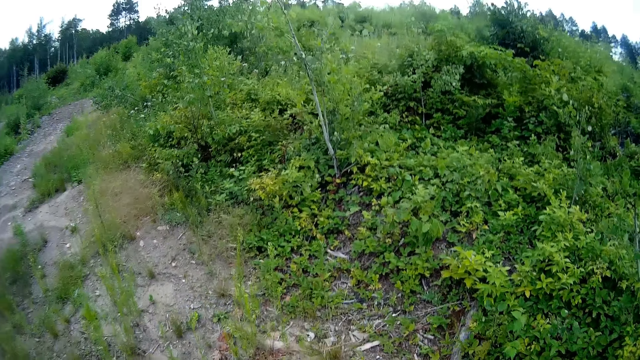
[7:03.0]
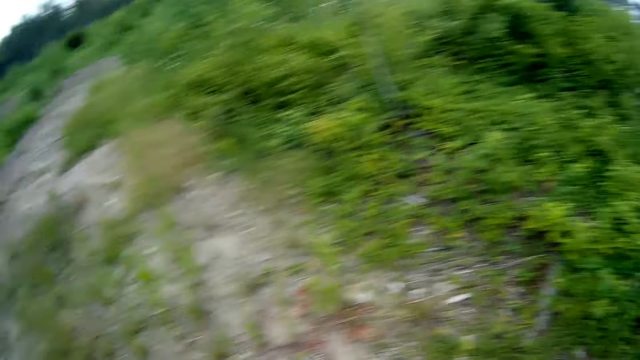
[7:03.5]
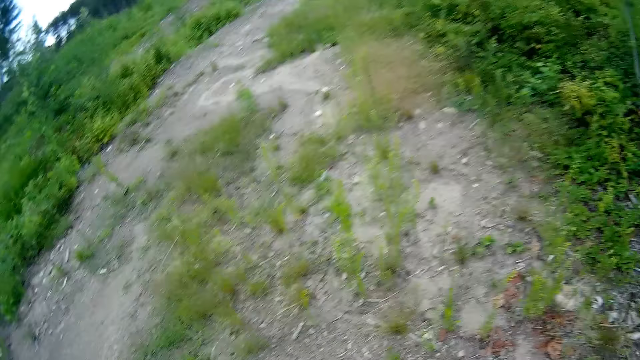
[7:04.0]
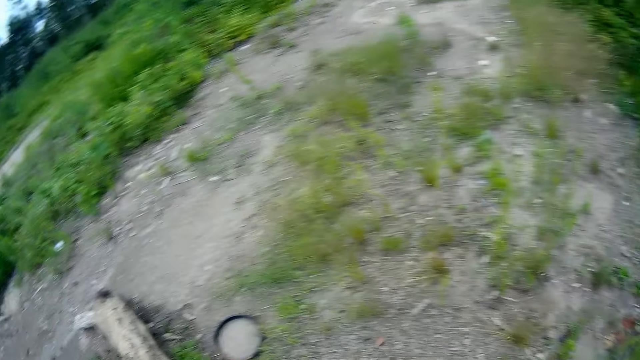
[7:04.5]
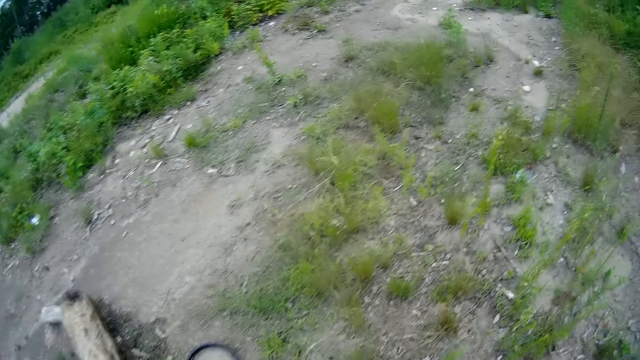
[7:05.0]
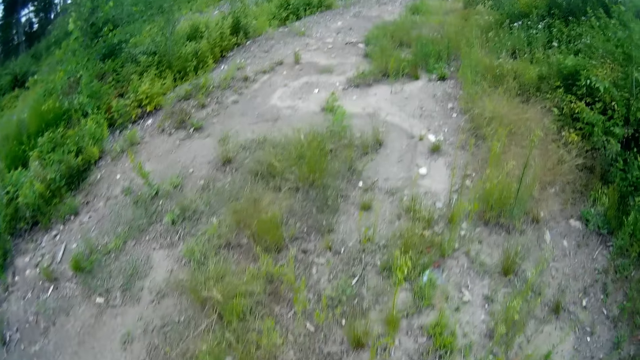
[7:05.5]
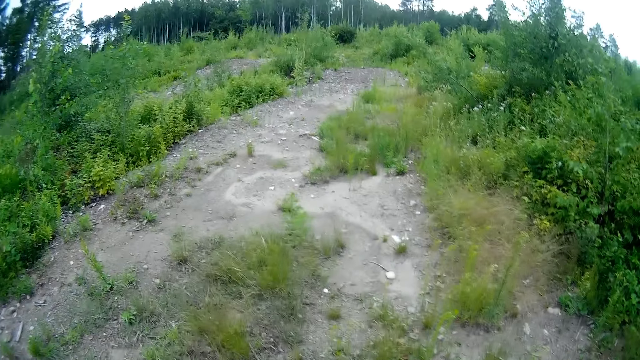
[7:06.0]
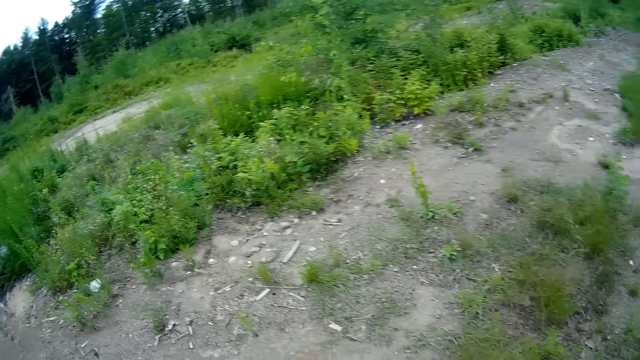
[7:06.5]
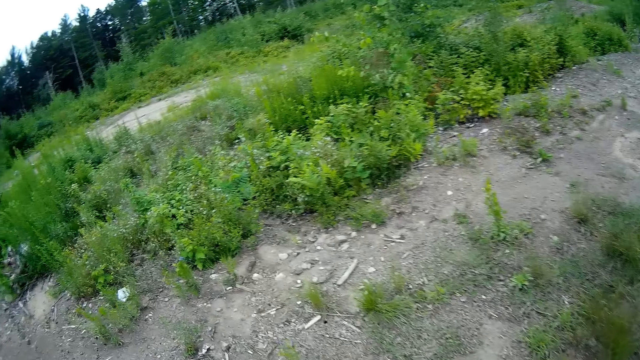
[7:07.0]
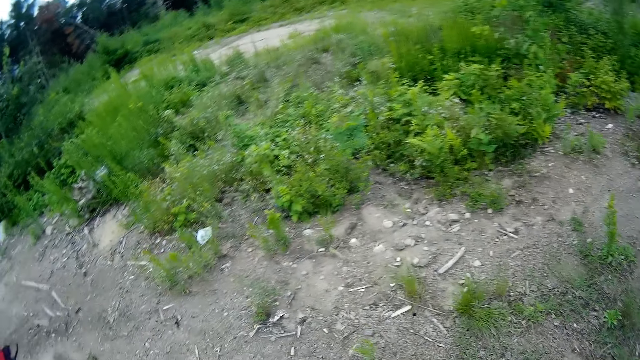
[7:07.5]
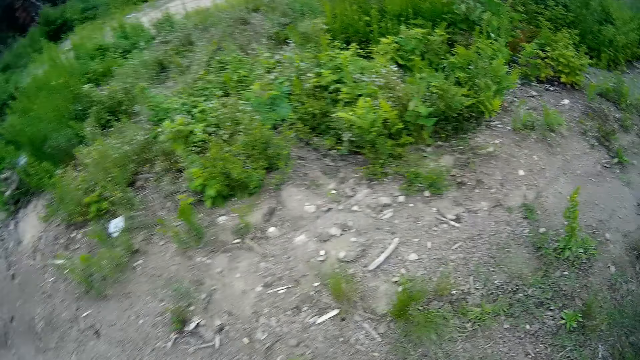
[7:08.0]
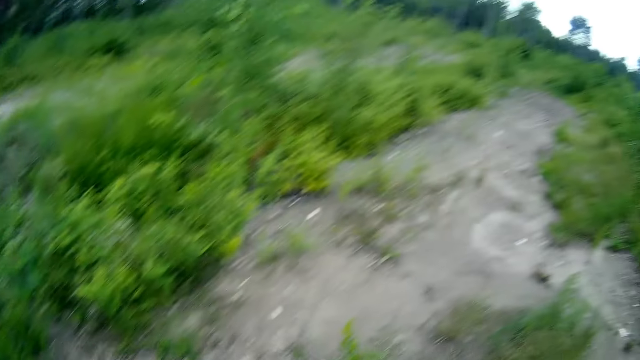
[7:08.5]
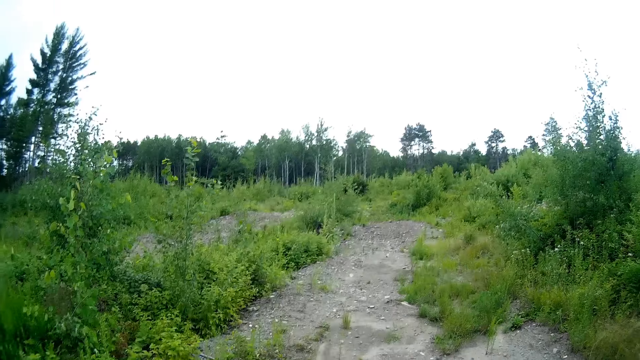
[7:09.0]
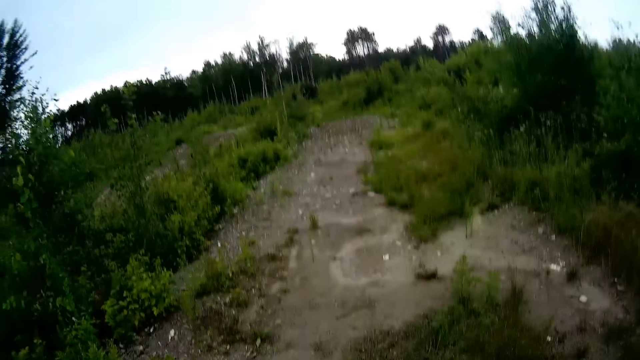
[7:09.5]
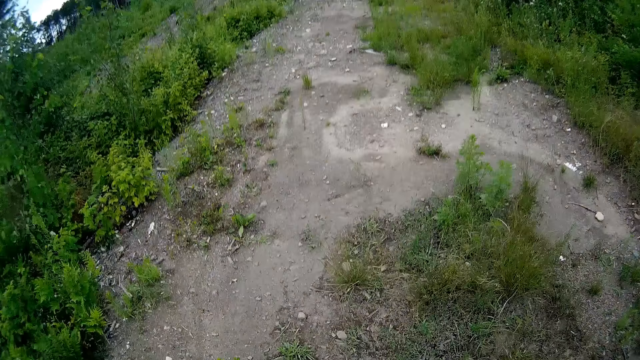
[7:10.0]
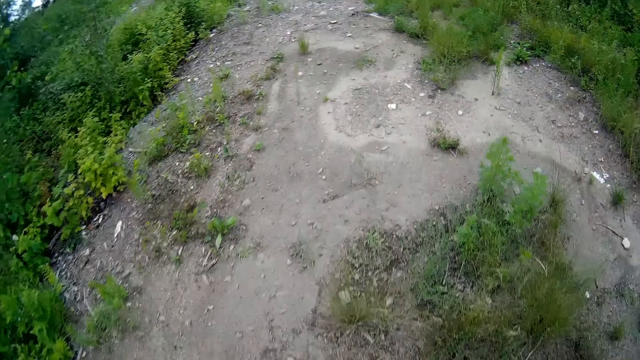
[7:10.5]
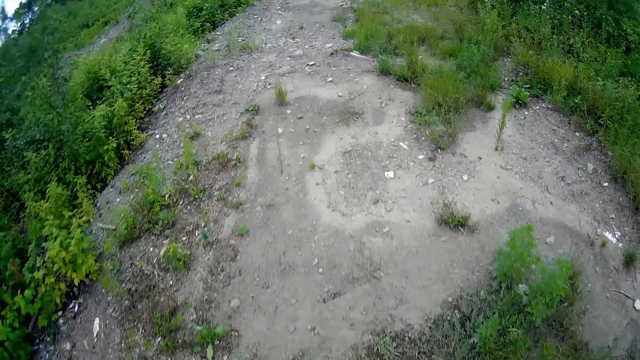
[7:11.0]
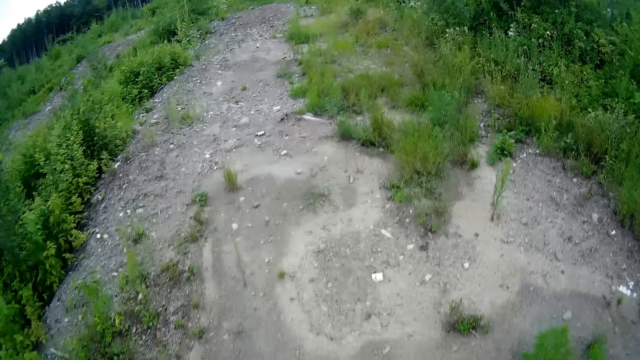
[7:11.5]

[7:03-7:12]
The camera wearer walks around the field.

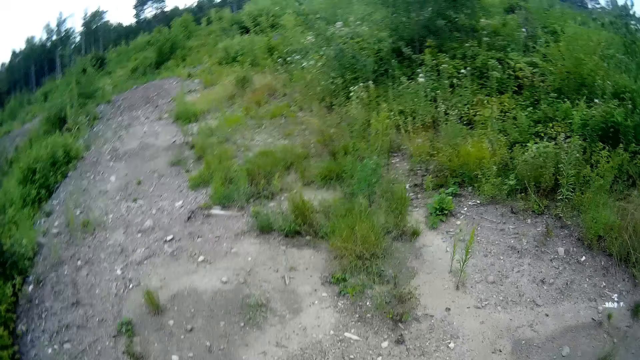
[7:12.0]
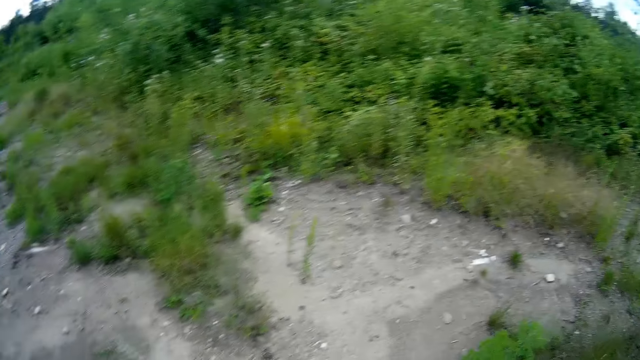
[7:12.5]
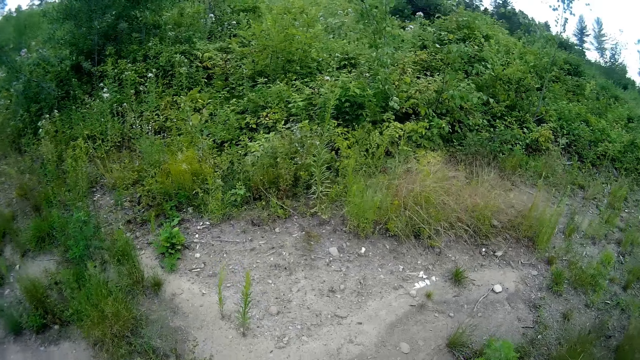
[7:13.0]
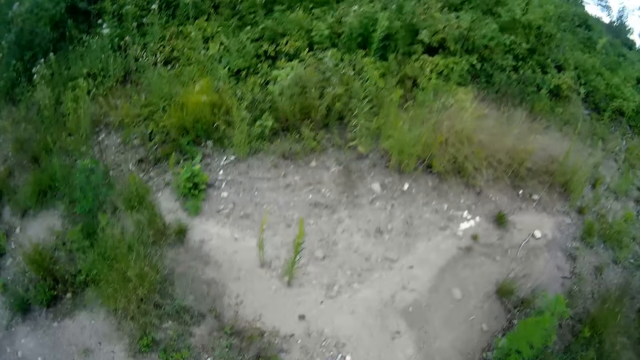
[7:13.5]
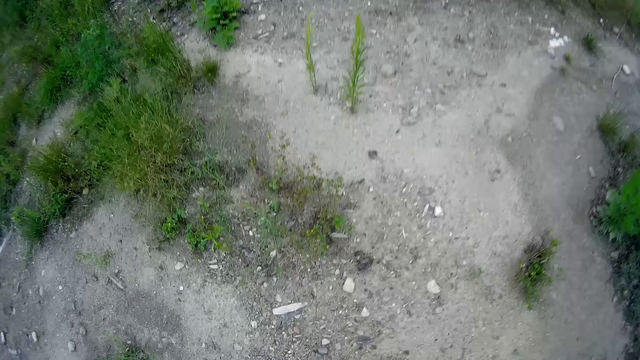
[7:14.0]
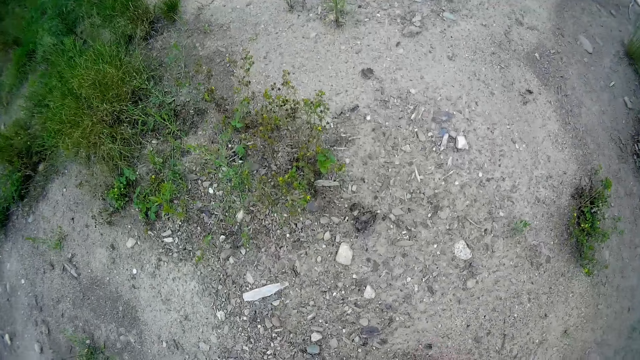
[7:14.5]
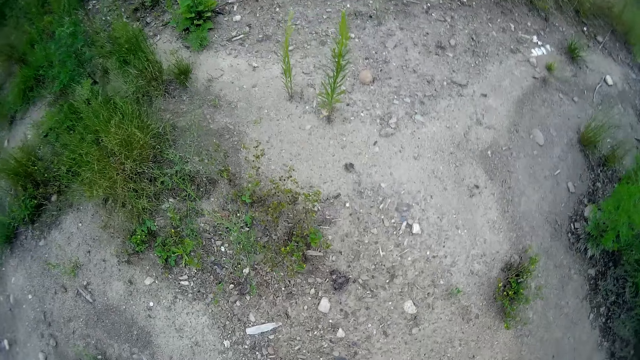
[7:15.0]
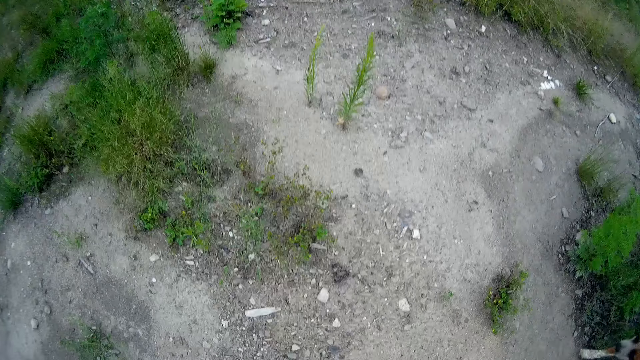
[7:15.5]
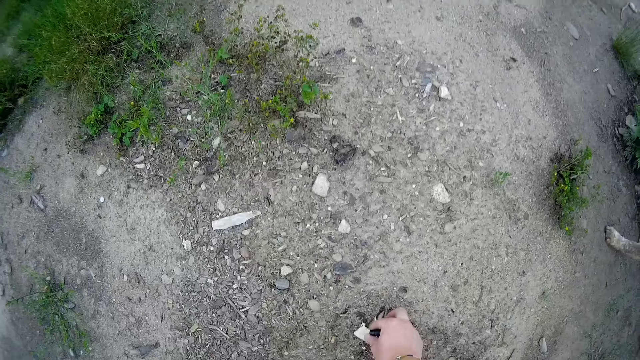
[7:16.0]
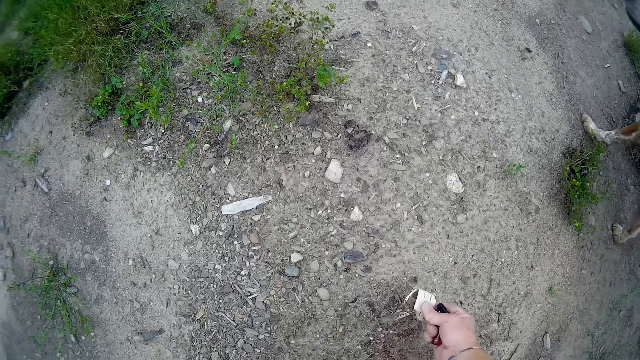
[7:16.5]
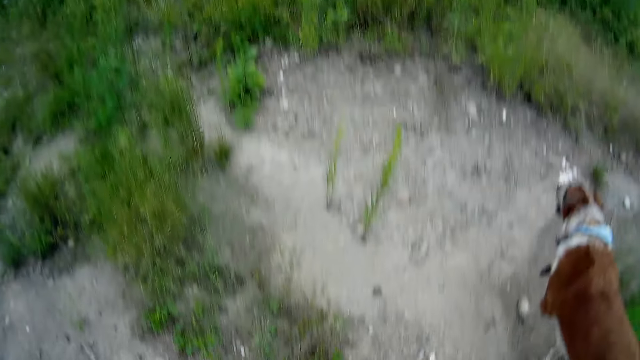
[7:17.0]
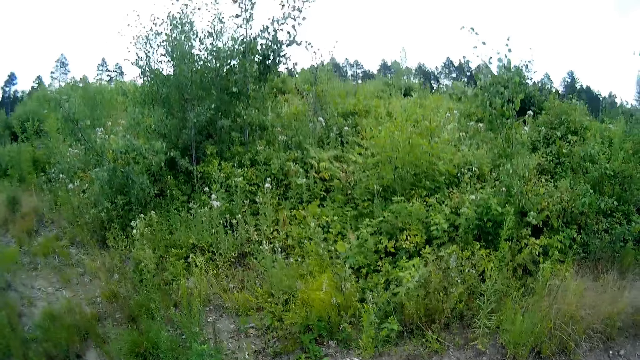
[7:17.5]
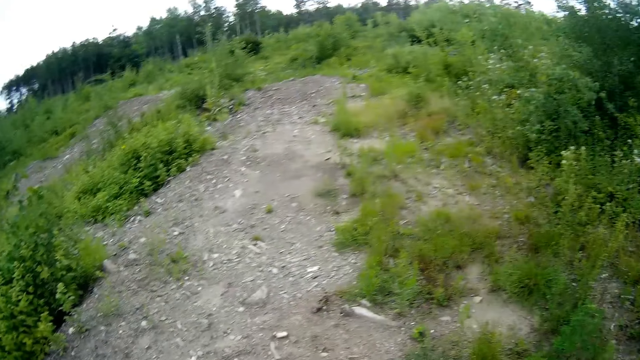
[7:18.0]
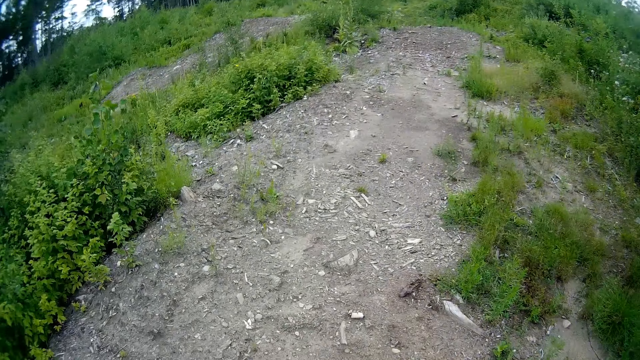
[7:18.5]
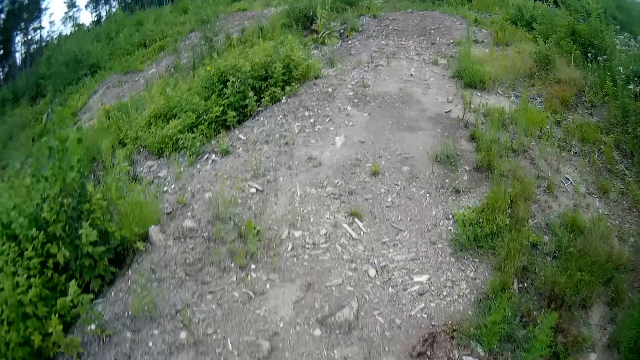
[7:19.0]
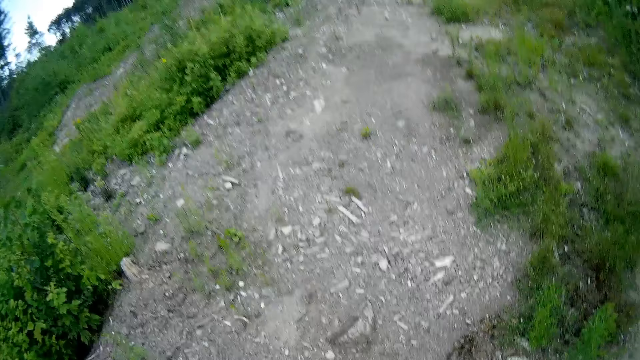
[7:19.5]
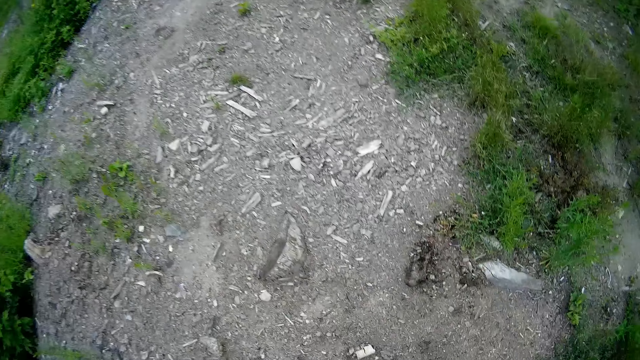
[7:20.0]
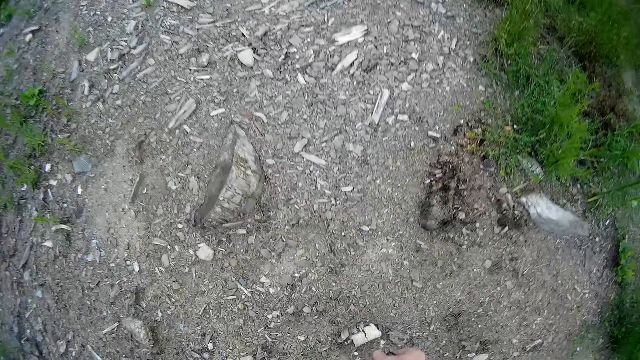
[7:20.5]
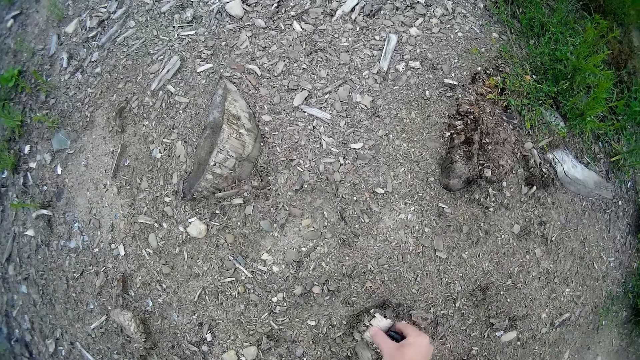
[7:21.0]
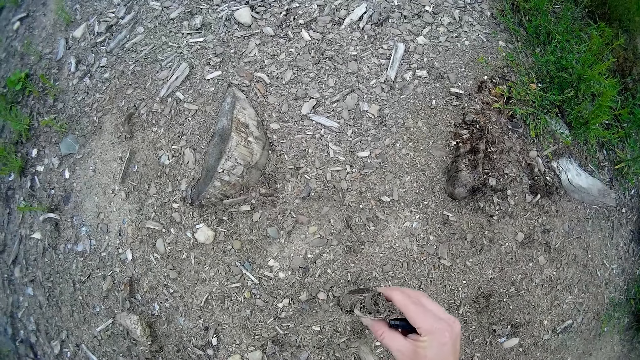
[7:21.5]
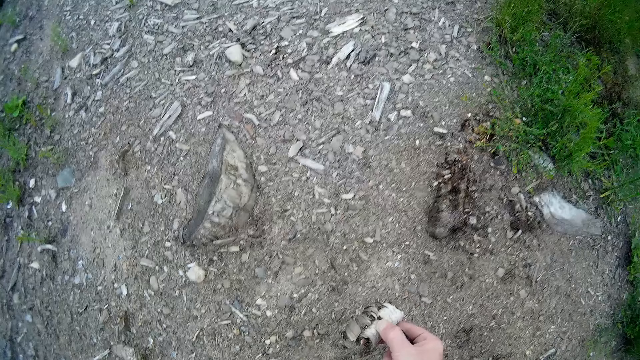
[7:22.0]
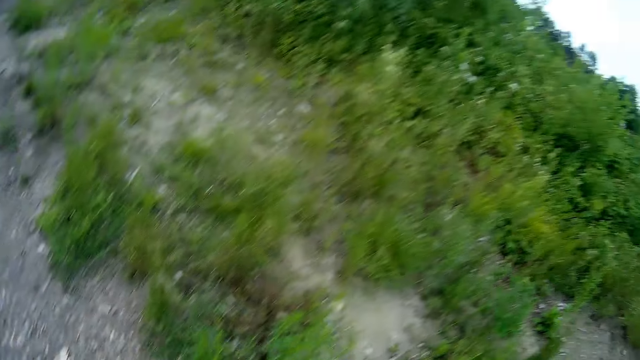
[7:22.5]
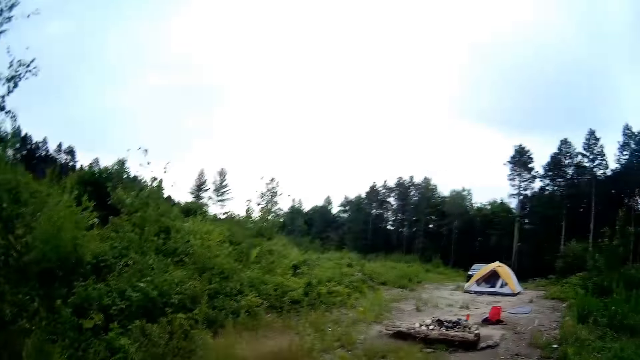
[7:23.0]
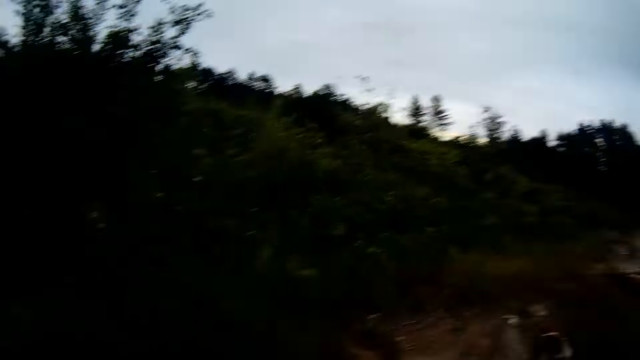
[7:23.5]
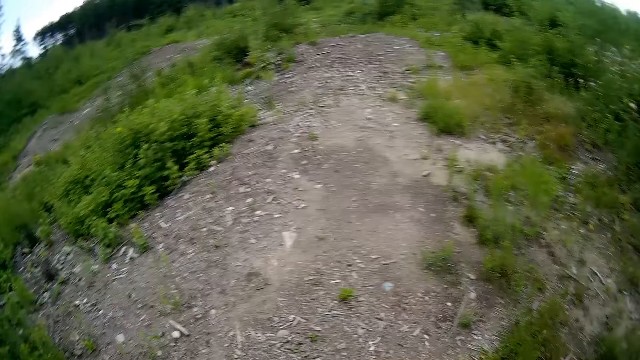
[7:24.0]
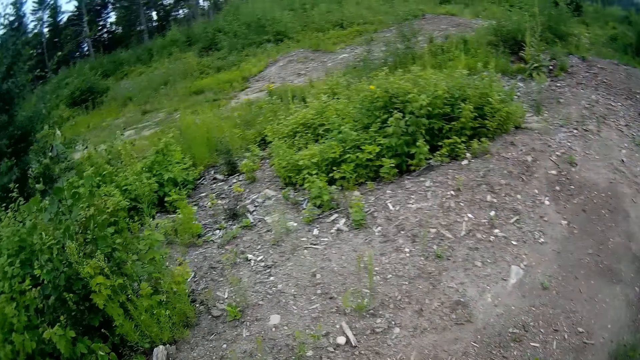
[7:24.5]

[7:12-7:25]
The camera wearer picks up some dried plants from the ground with his right hand. He walks around the field. He talks. He picks up some dried plants from the ground with his right hand. He stares at the object in his hand. He looks around the field.
